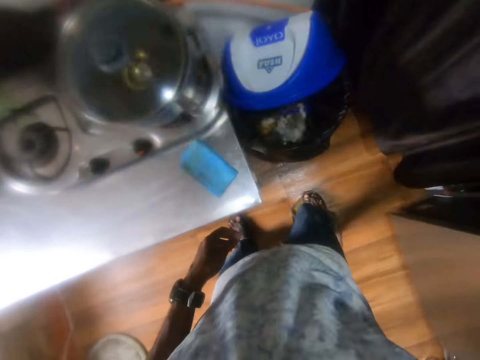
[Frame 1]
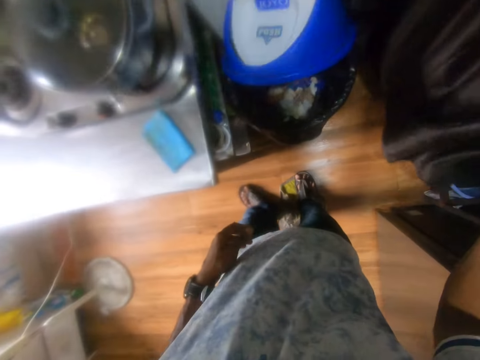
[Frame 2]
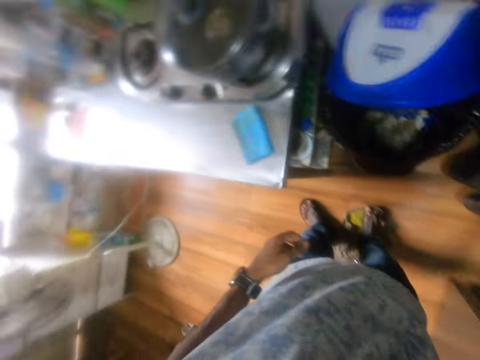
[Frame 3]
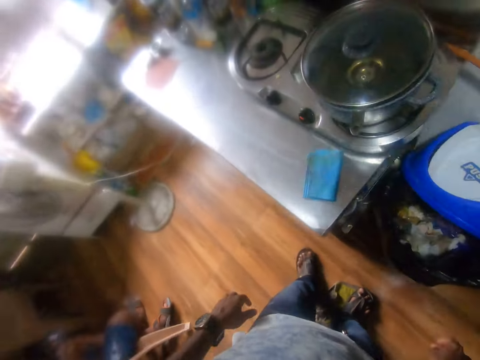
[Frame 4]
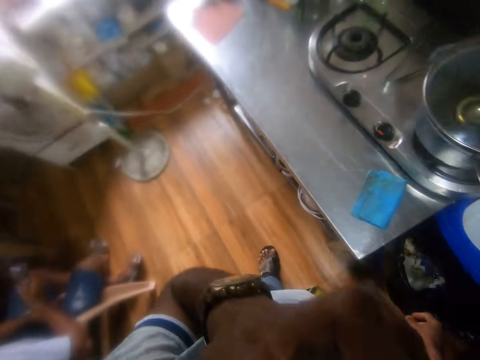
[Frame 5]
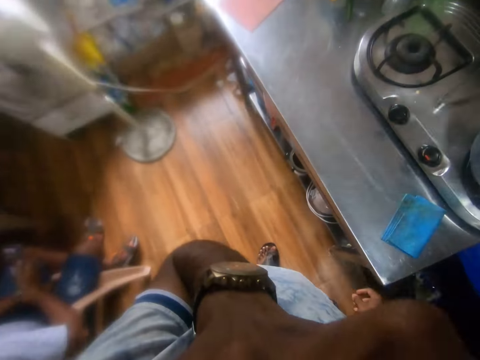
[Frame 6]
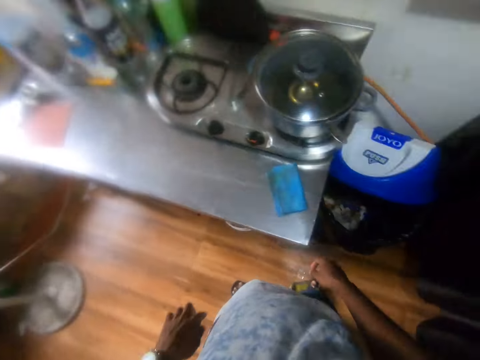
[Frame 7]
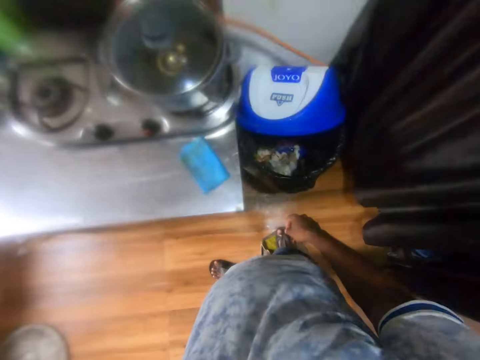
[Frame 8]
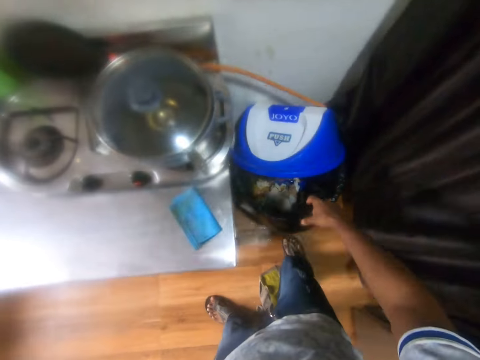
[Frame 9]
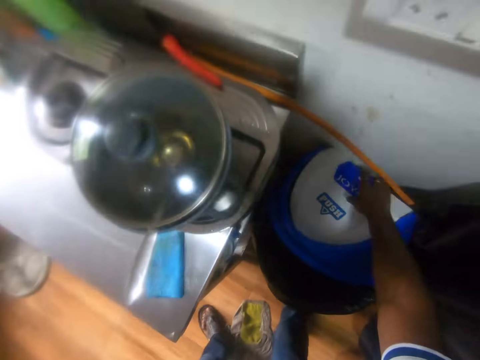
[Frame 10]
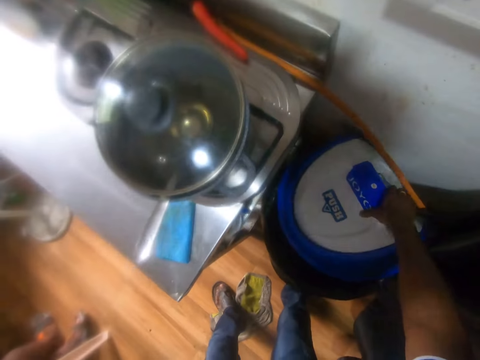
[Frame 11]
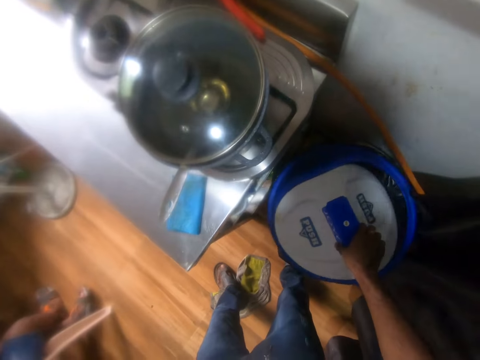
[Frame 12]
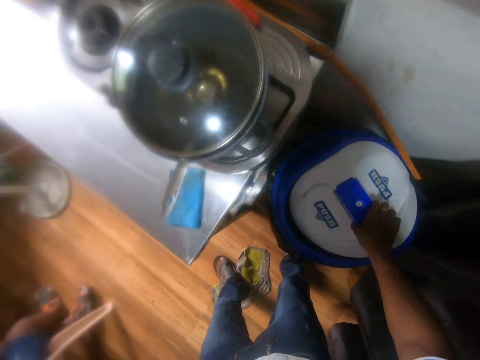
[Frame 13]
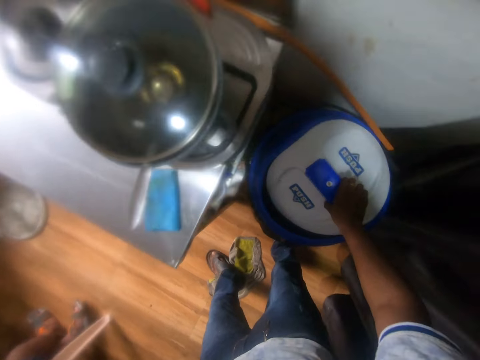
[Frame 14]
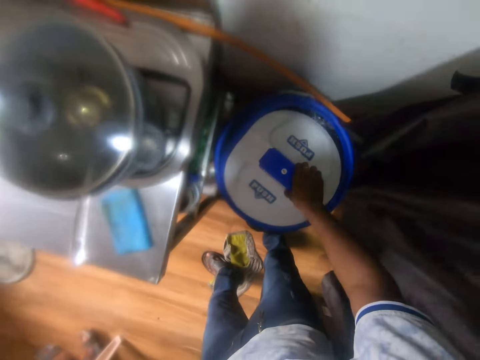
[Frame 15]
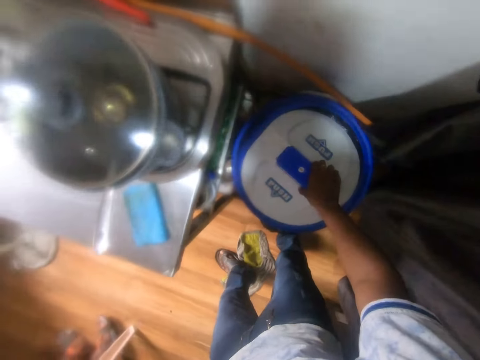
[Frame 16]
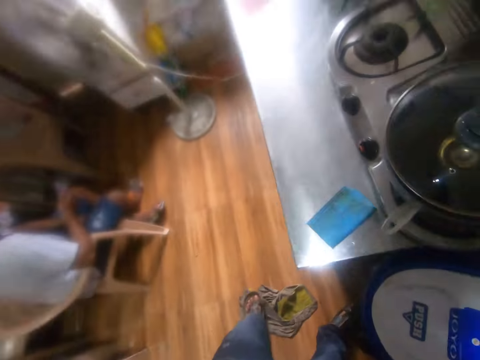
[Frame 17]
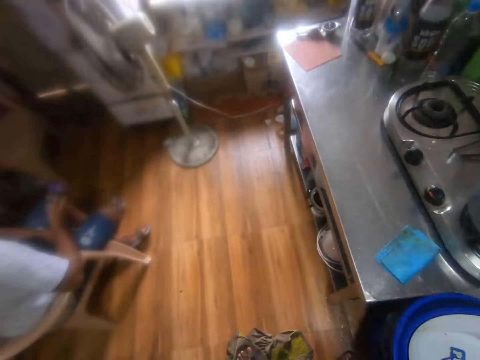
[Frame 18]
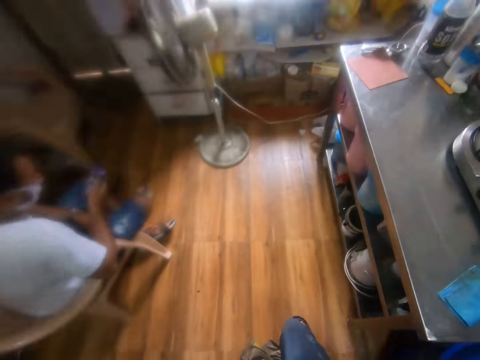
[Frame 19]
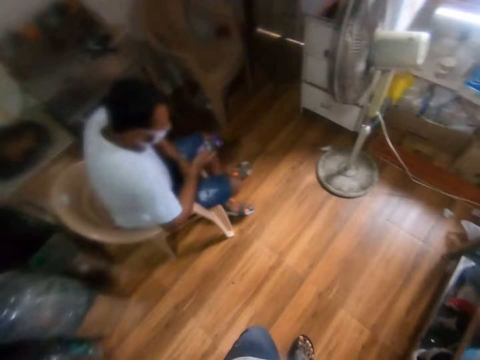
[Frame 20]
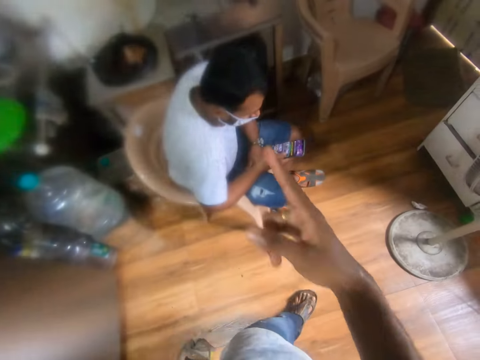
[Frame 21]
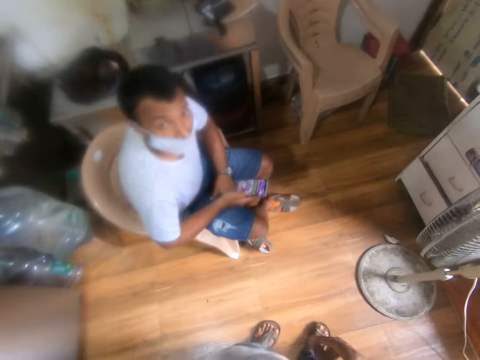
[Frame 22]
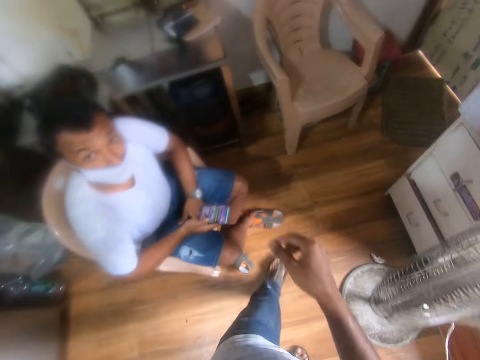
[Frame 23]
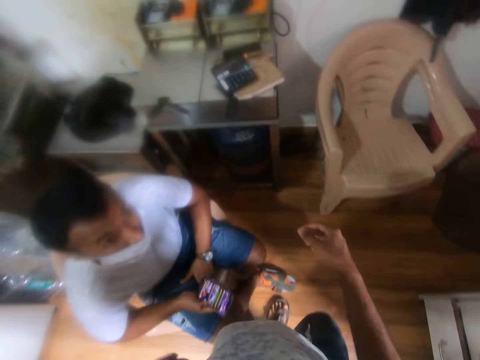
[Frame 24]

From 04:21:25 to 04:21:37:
The camera wearer pulls the curtain with his right hand. He touches his face with his left hand. He closes the waste bin with his right hand. He points his finger.

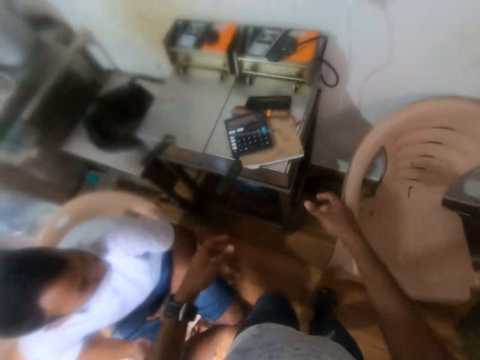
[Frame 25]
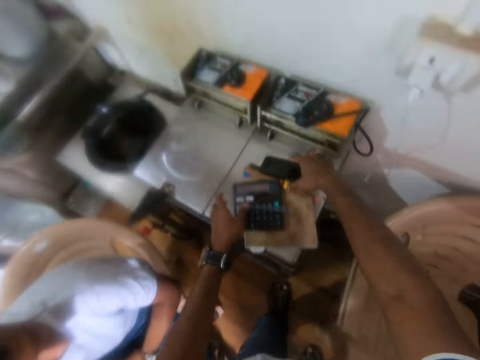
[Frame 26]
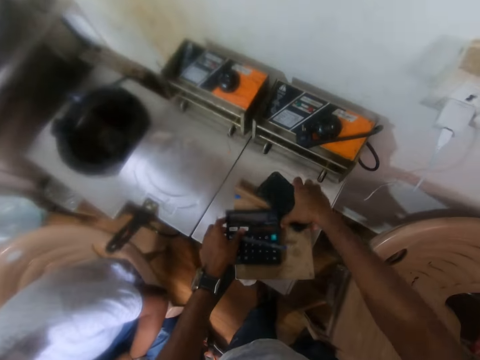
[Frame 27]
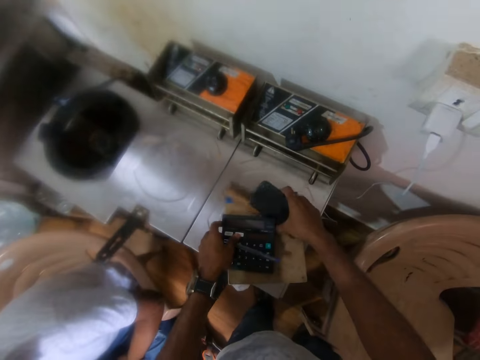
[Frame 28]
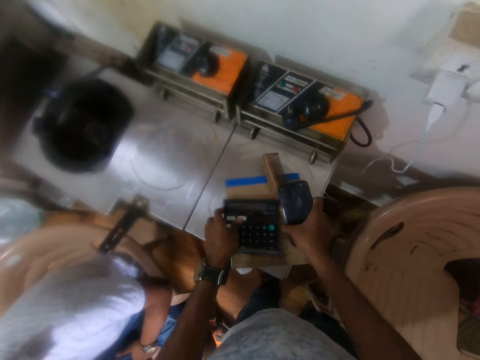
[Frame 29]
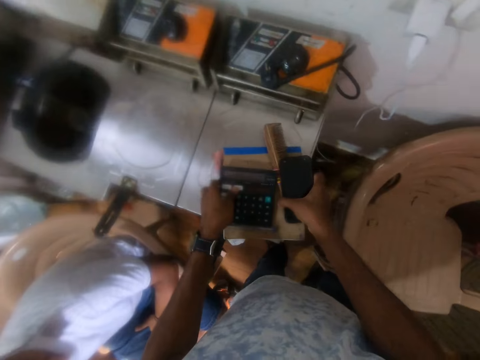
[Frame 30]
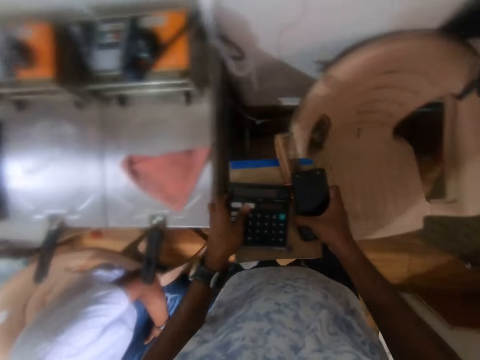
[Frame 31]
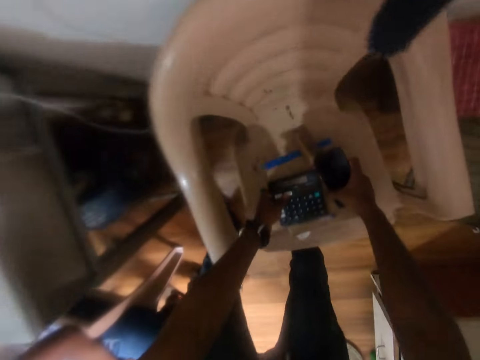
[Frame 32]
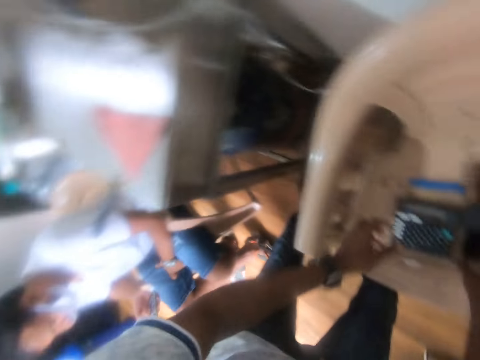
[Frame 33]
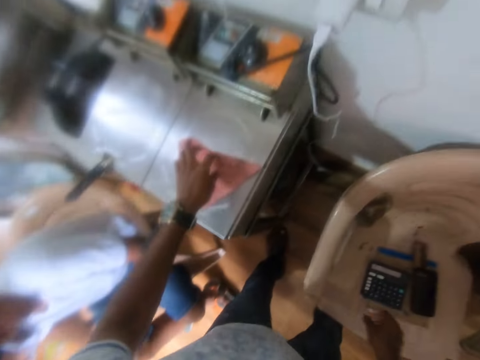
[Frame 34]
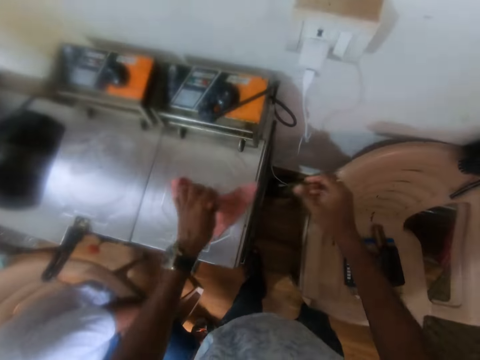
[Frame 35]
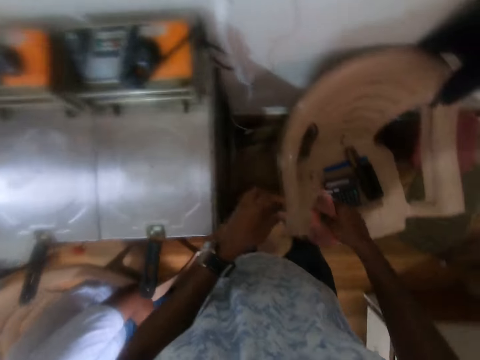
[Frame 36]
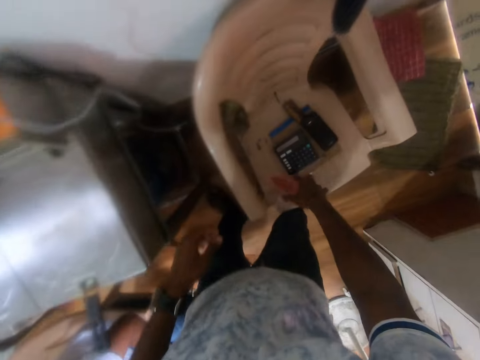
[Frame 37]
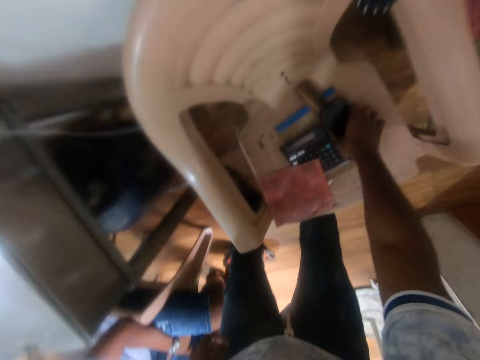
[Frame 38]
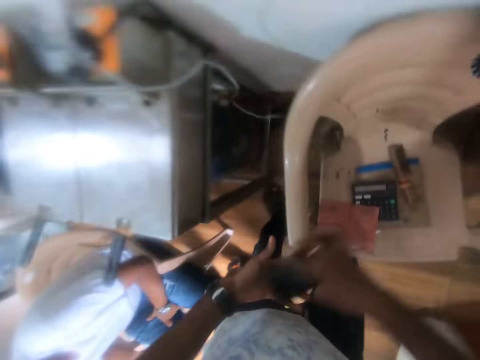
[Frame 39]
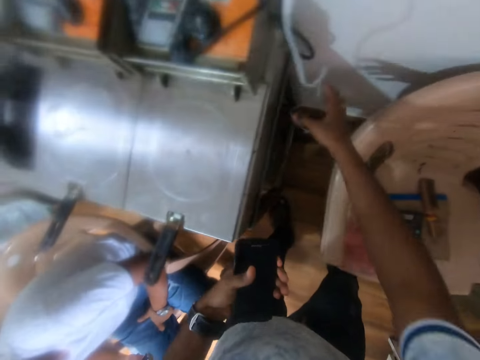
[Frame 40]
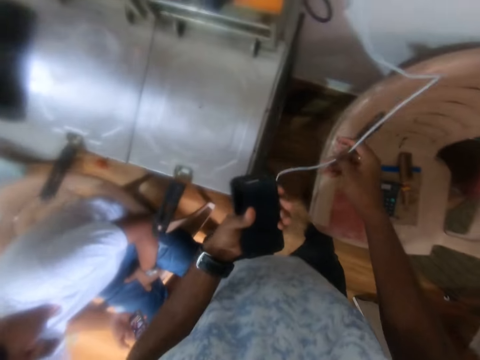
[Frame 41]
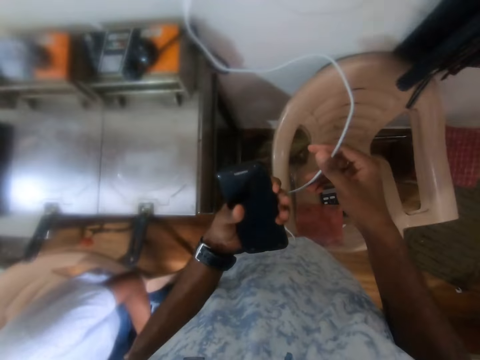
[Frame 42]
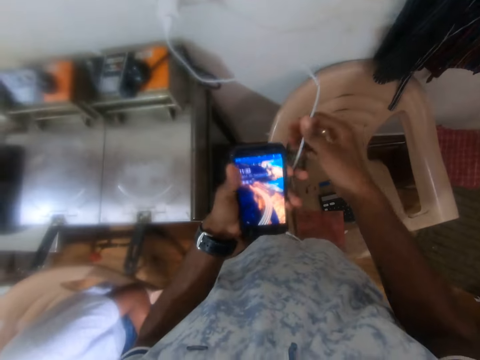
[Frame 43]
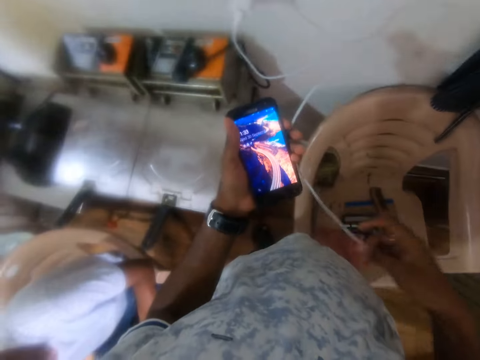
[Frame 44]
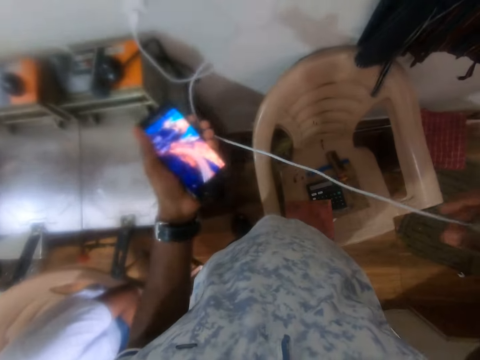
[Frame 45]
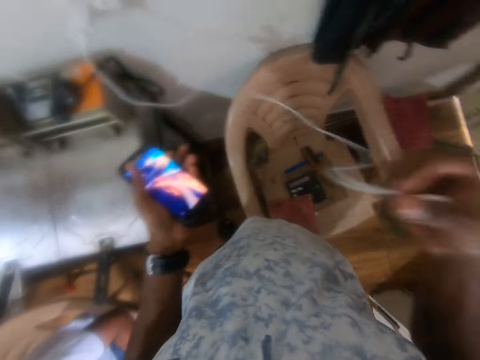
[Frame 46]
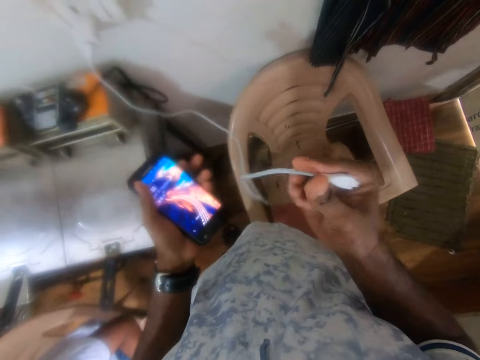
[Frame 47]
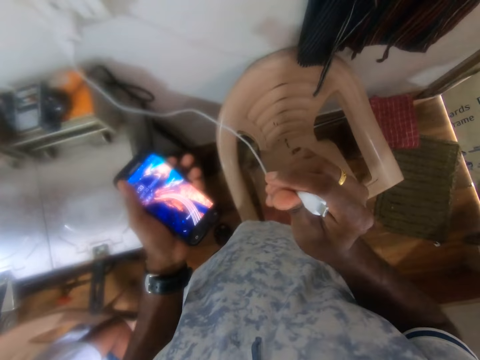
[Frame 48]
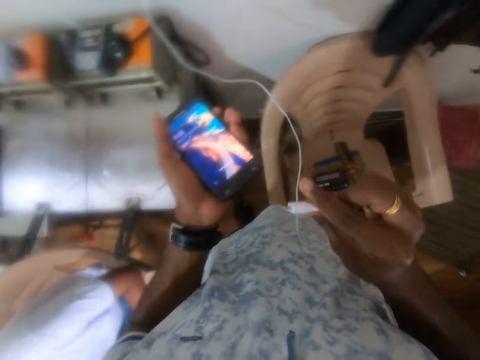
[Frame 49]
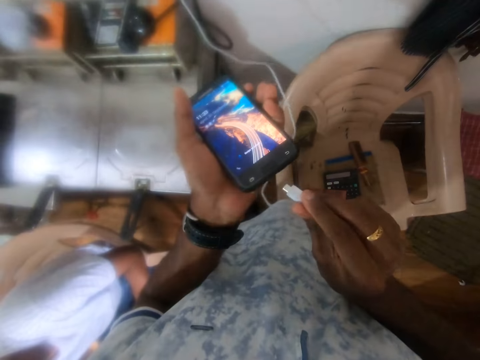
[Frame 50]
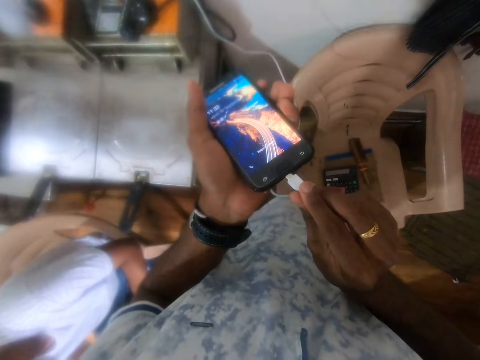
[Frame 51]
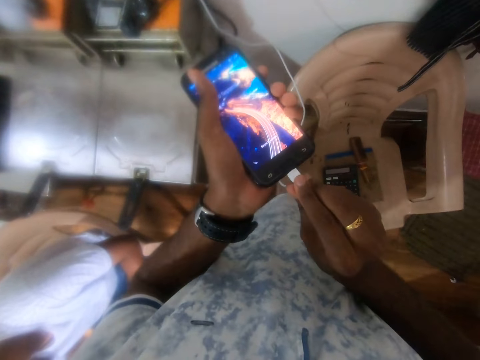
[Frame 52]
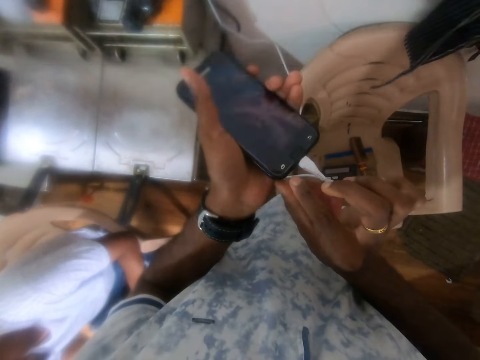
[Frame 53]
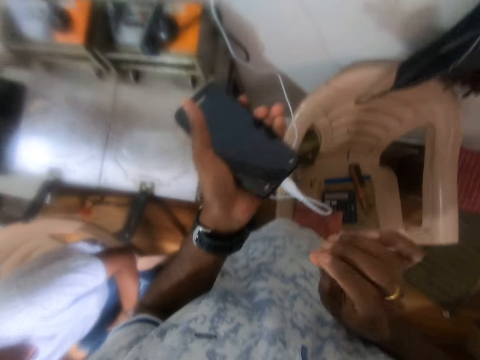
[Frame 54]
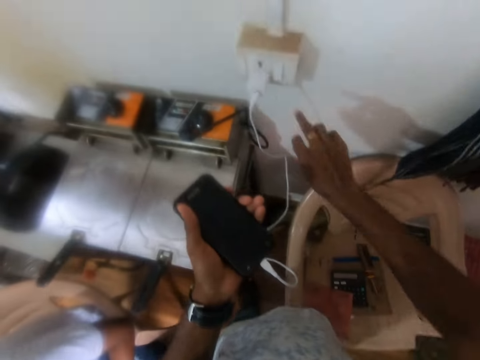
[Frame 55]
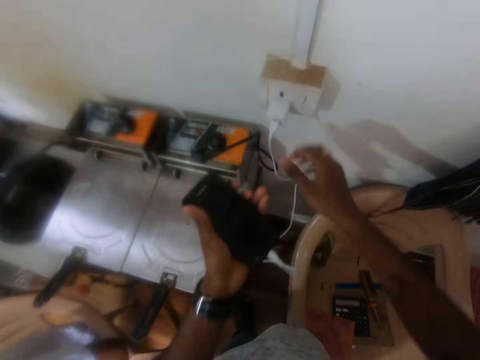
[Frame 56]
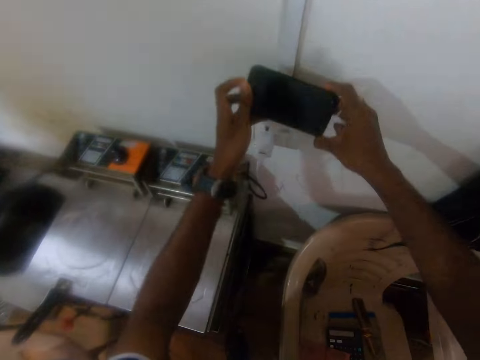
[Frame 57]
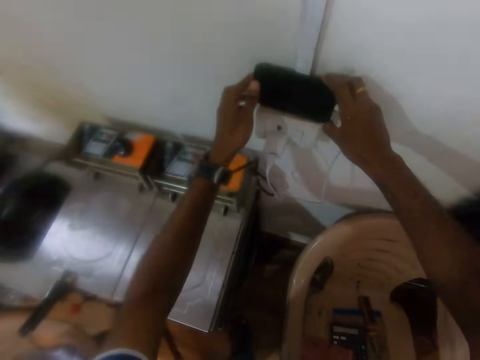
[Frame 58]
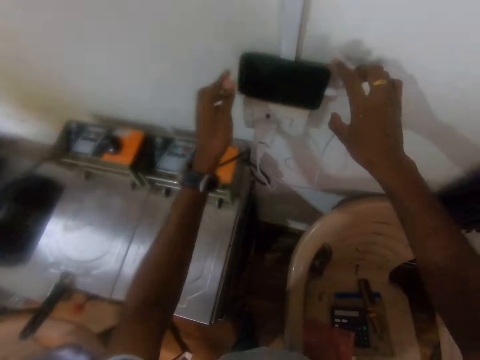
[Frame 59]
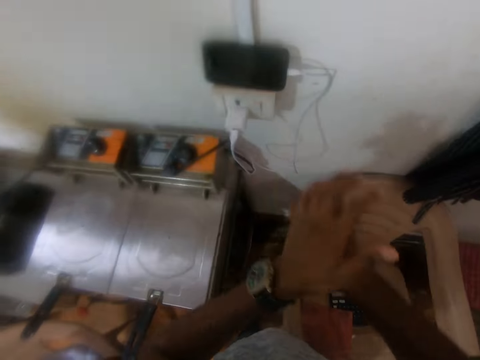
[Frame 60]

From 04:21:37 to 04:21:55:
The camera wearer removes a book, a calculator, a comb and a phone from a deep fryer with his hands. He drops the book, the calculator, the comb and the phone on stacked chairs with his hands. He picks up a cleaning cloth from the deep fryer with his left hand. He passes the cleaning cloth from his left hand to his right hand. He drops the cleaning cloth on the stacked chairs with his right hand. He picks up the phone from the stacked chairs with his right hand. He passes the phone from his right hand to his left hand. He holds a charger cord from a socket with his right hand. He holds the charger cord with his hands. He uses the phone. He looks at the charger. He plugs the charger cord into the phone in his left hand with his right hand. He switches on the socket on the wall with his right hand. He drops the phone on the socket with his hands.
